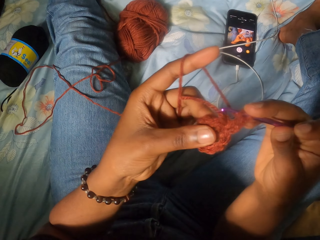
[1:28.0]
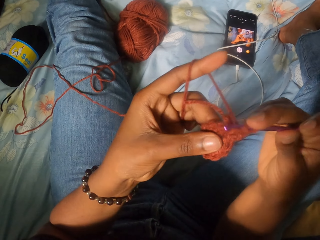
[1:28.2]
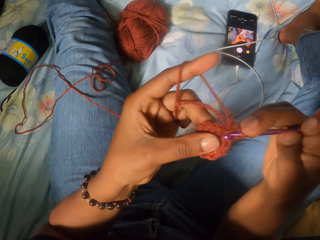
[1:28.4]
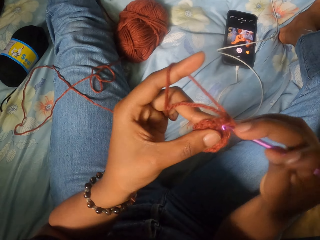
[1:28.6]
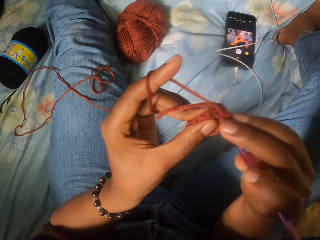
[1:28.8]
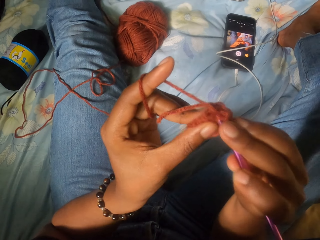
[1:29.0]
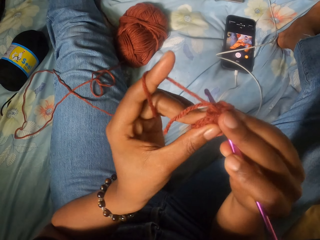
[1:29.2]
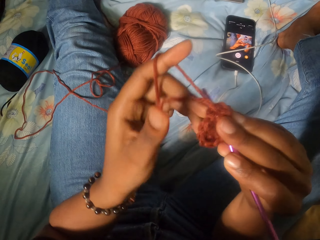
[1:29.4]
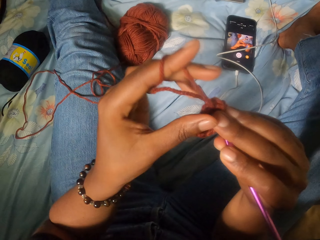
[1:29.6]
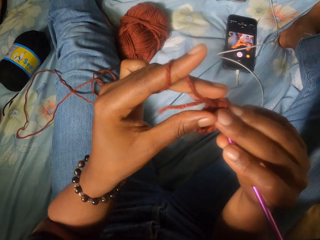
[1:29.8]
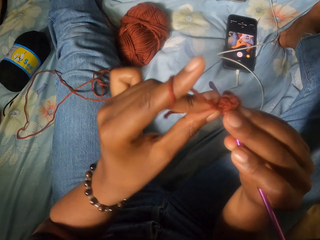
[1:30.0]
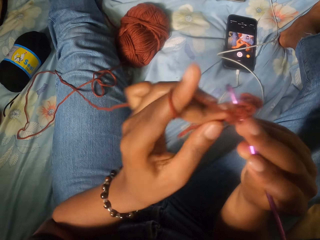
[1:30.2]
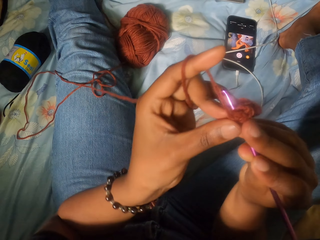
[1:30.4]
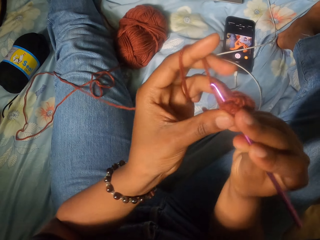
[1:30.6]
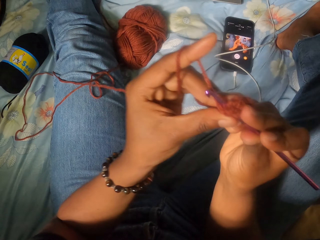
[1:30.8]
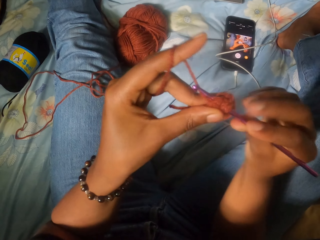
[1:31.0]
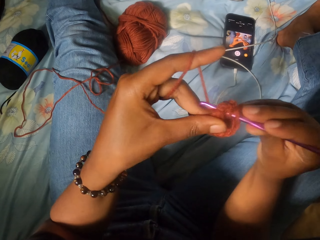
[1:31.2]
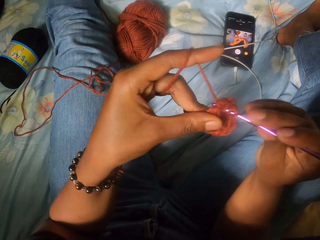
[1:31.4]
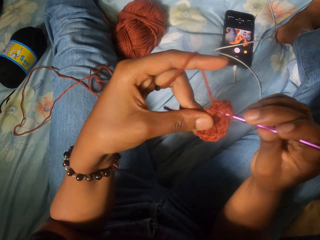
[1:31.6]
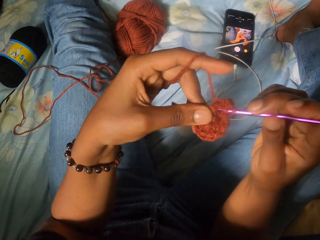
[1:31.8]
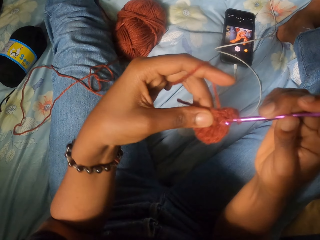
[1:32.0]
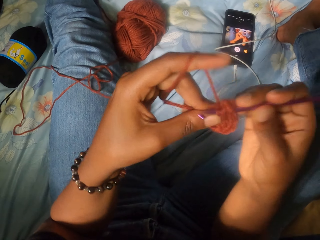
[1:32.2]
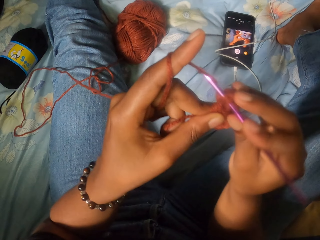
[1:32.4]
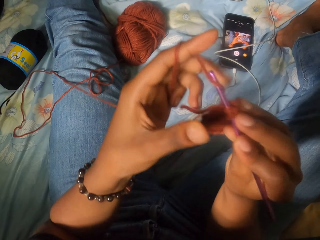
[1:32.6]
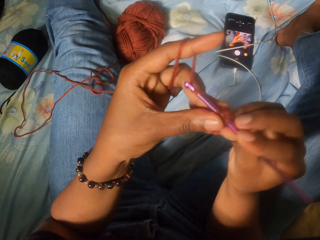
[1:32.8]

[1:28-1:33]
The camera wearer knits the thread with the crochet thread.

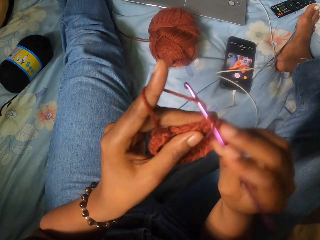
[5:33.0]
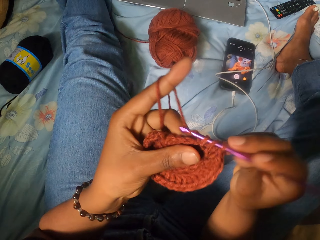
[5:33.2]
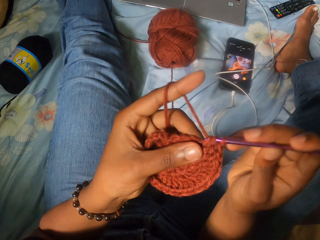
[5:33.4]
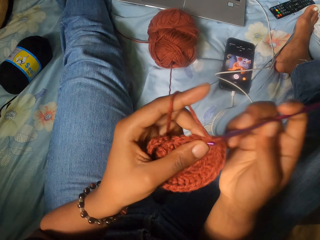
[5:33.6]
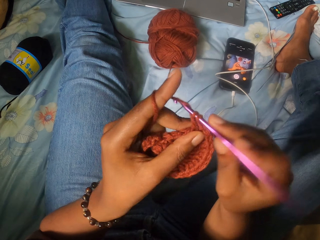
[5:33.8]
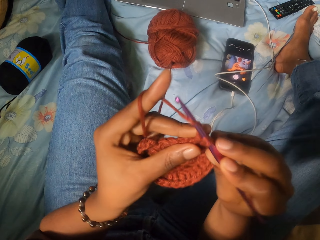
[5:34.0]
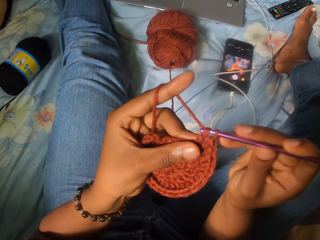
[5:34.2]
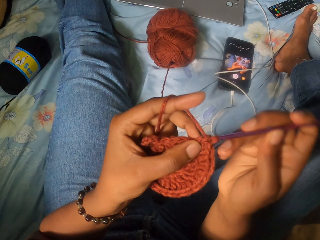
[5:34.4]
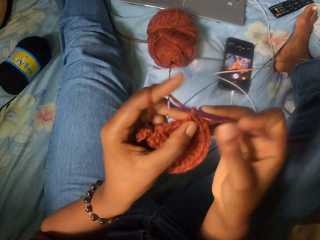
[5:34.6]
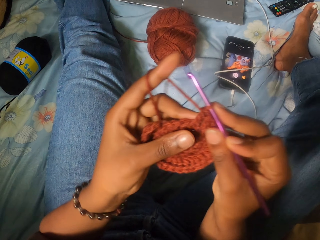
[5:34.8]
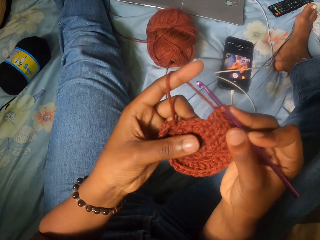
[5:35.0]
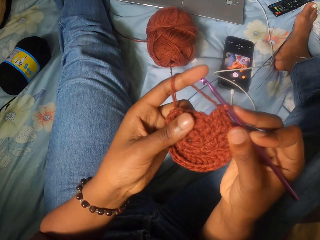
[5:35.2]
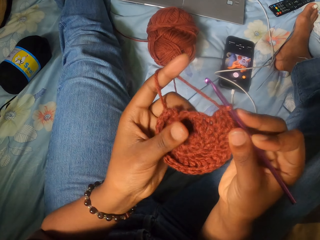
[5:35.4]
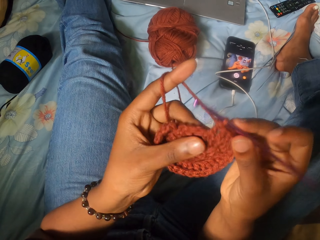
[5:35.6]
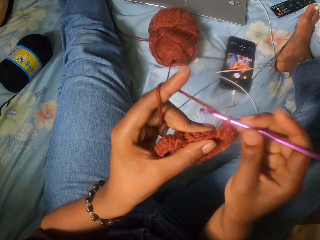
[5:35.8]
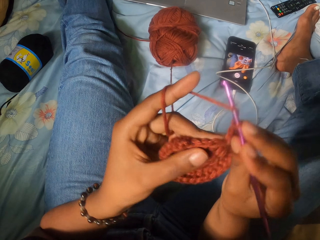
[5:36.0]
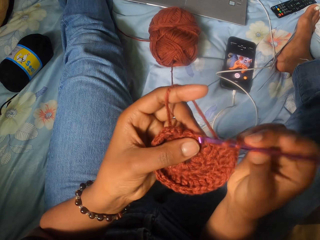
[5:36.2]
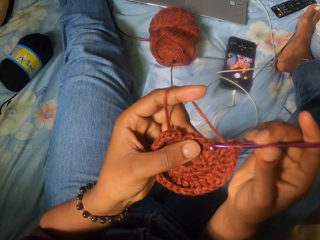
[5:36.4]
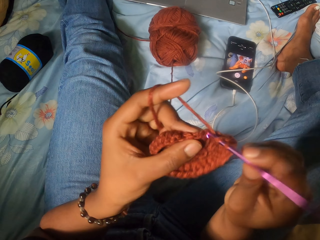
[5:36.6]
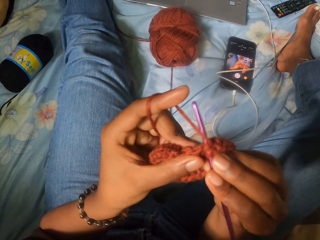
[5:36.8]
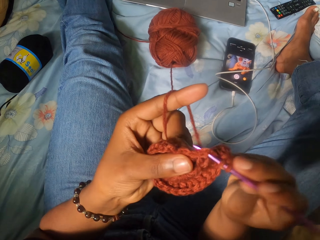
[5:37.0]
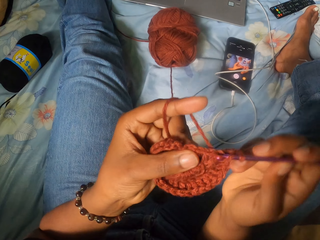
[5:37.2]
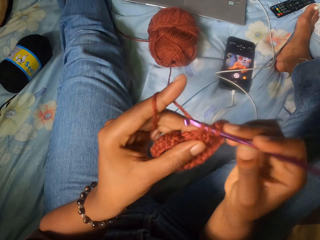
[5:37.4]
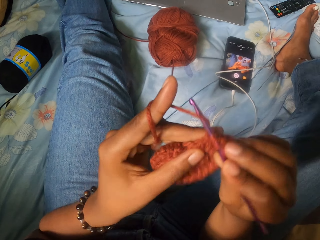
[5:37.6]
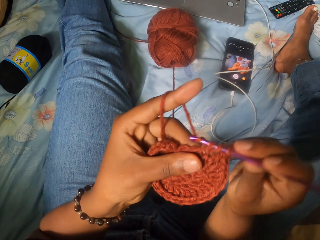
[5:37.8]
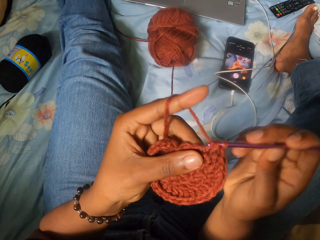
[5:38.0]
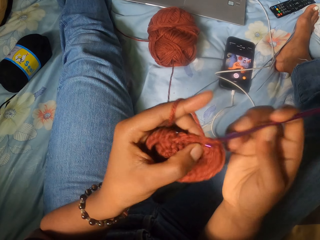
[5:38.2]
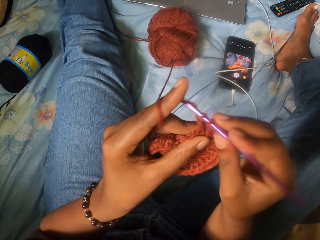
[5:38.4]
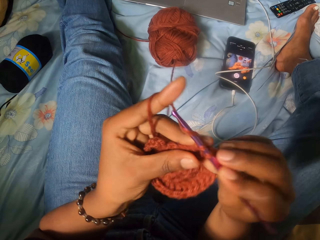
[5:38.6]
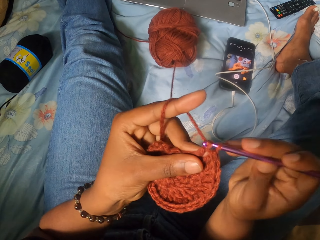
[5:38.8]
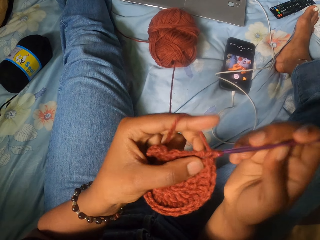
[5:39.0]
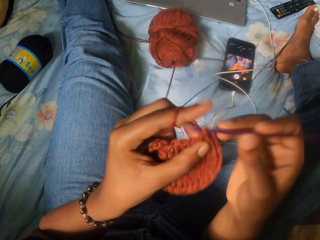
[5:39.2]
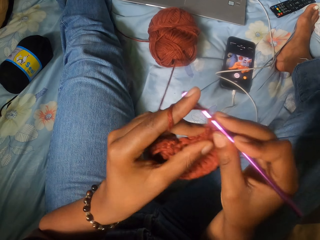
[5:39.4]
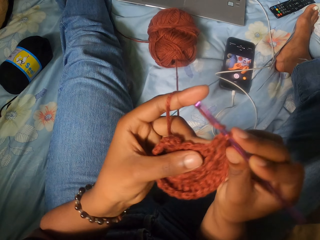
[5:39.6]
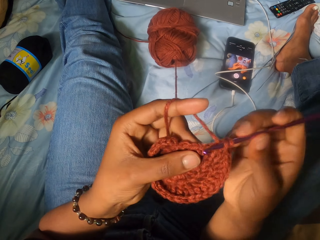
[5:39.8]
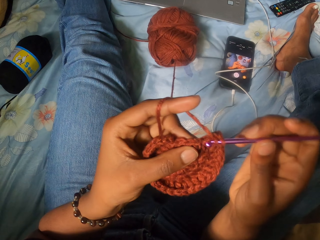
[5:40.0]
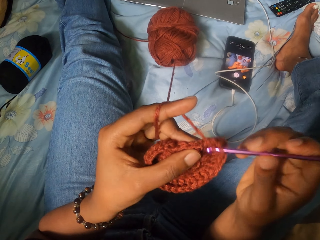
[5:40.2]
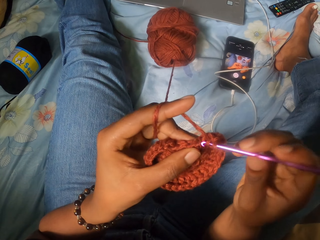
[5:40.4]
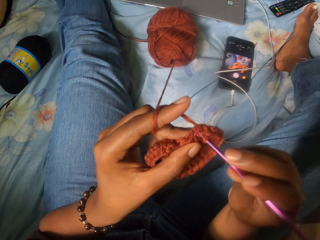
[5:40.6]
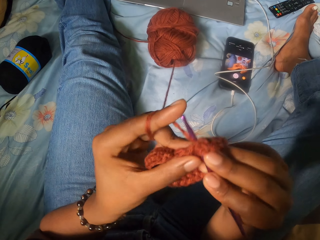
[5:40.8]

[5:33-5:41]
The camera wearer adjusts the crochet in her left hand. She crochets the yarn with the crochet hook in her right hand.

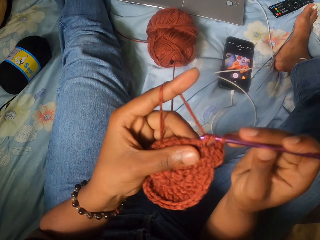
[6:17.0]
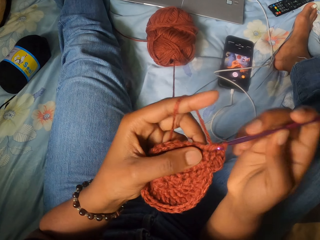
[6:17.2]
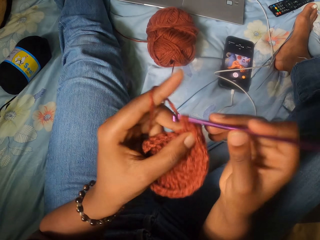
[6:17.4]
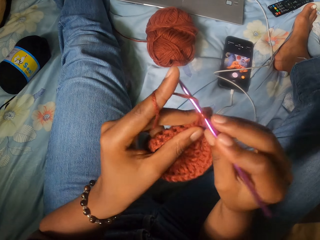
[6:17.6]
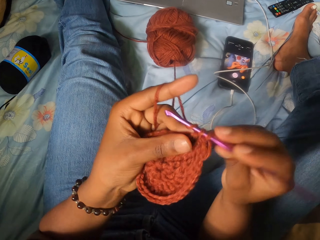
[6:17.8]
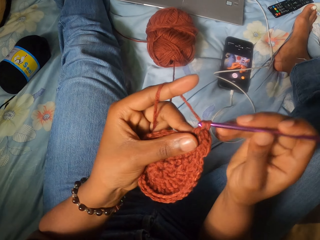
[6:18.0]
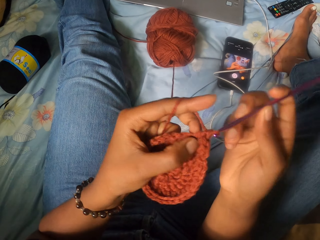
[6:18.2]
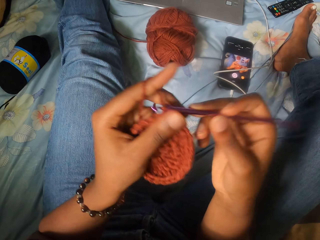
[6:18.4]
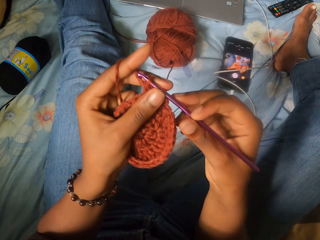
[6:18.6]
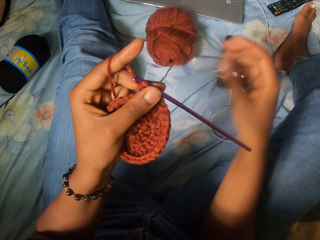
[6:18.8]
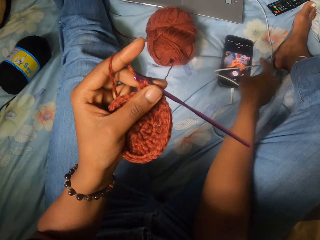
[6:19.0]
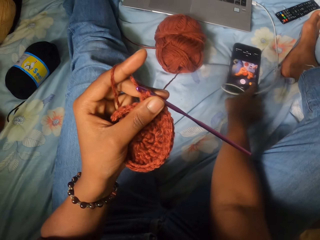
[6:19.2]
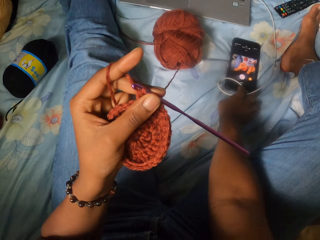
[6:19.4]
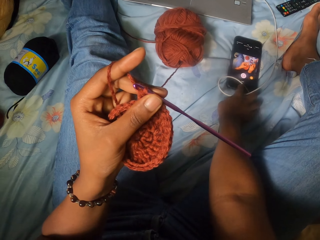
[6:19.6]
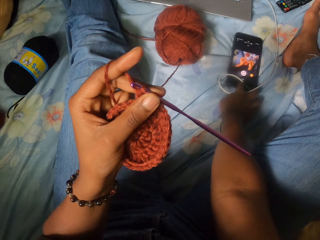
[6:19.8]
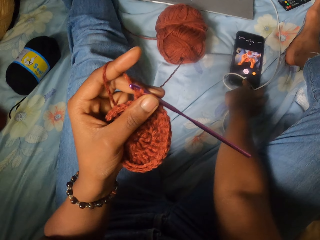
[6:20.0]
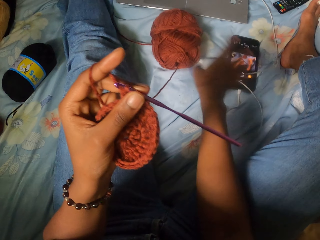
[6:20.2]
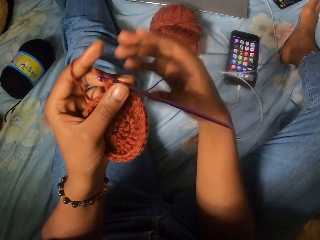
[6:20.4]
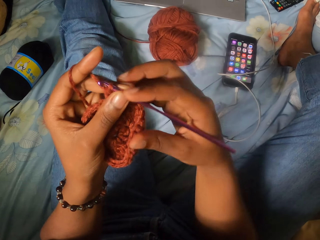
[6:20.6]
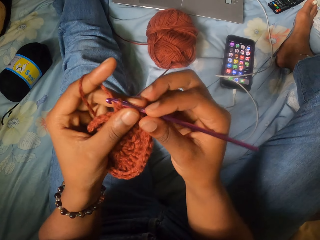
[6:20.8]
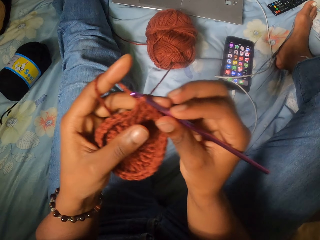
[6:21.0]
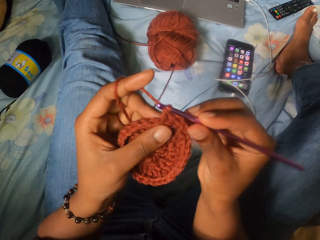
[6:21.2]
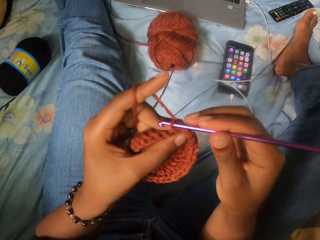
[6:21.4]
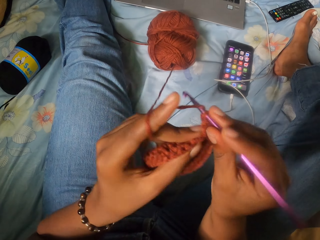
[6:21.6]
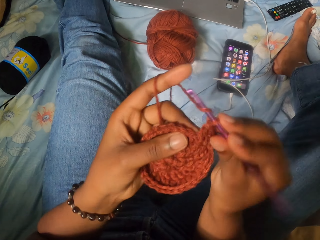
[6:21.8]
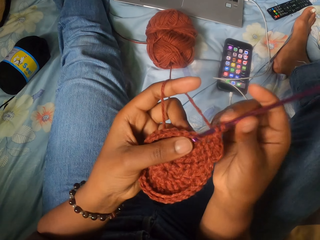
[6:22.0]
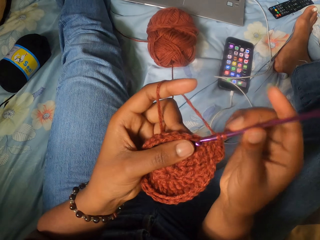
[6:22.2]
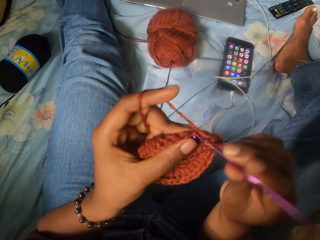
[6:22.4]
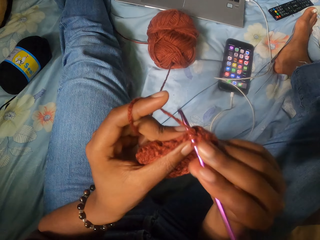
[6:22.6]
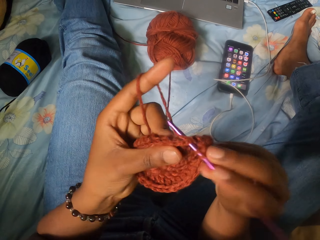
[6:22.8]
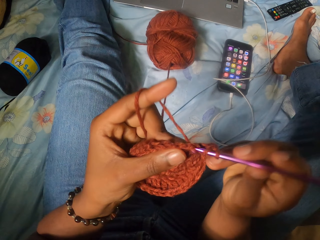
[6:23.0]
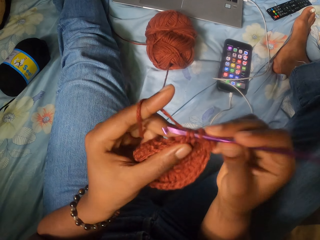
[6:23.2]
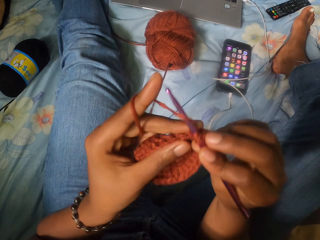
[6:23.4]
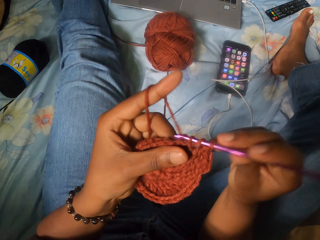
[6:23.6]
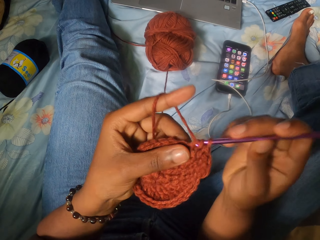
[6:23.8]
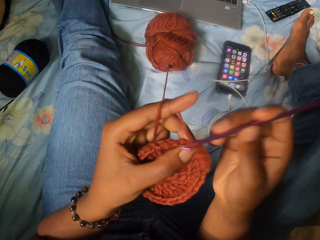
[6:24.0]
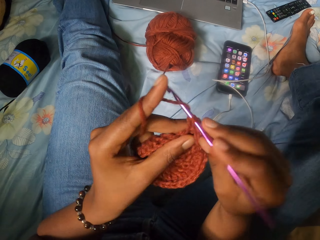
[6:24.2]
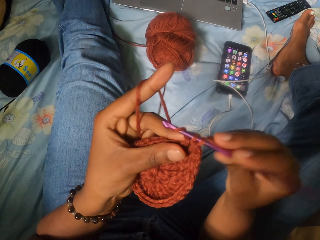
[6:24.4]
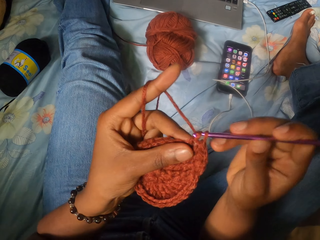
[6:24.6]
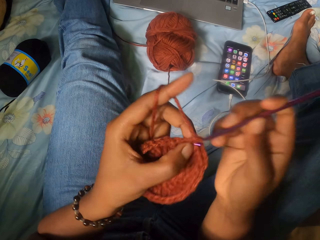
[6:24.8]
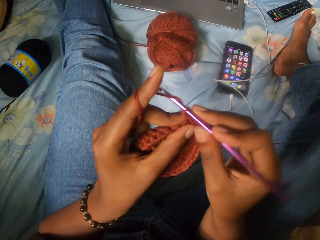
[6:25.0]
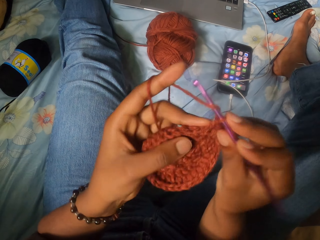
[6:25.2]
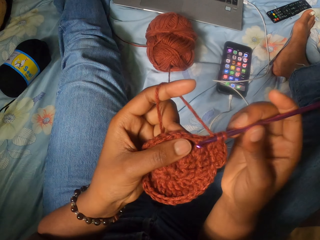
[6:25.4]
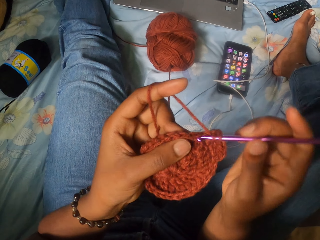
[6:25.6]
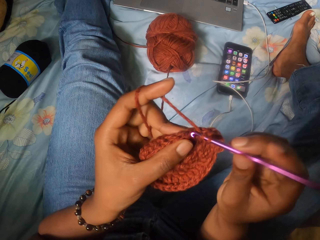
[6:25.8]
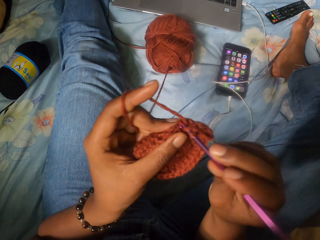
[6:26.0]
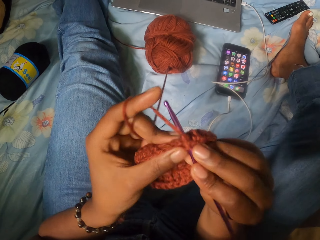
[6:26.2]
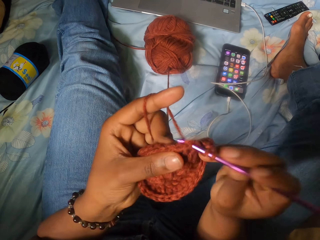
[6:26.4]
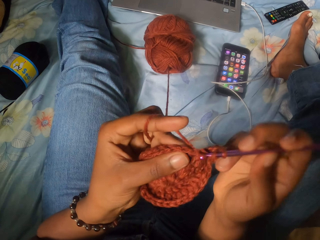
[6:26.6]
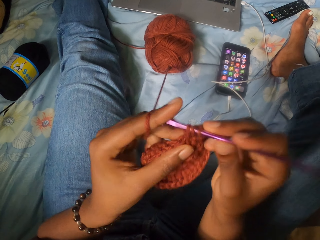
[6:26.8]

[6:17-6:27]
The camera wearer operates a phone on a mattress with her right hand. She crochets the yarn with the crochet hook in her right hand.
